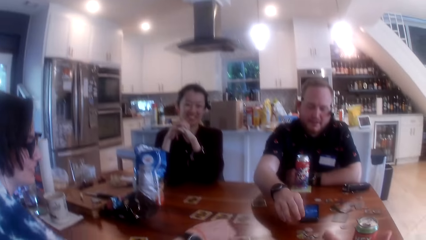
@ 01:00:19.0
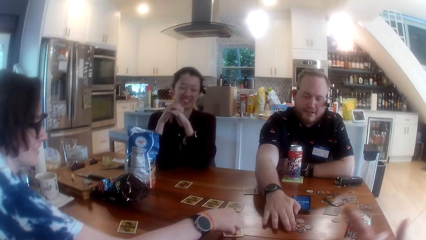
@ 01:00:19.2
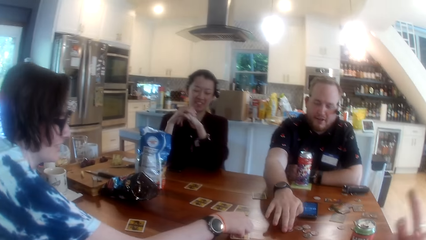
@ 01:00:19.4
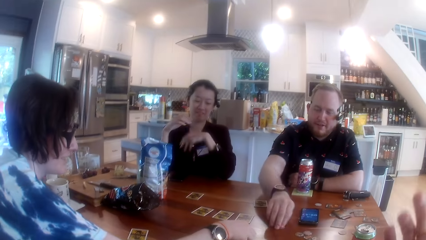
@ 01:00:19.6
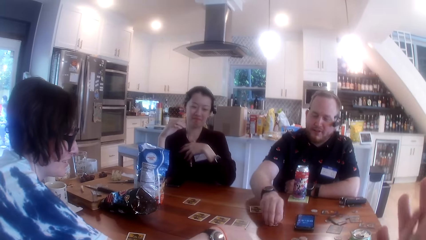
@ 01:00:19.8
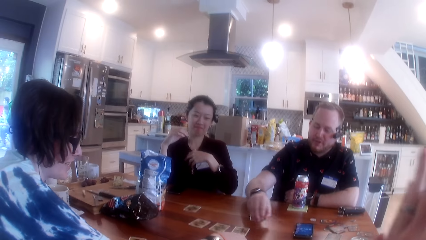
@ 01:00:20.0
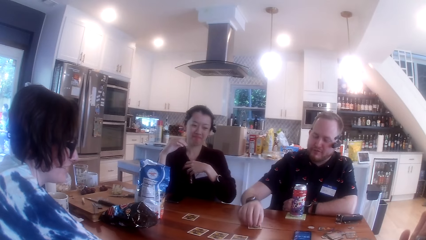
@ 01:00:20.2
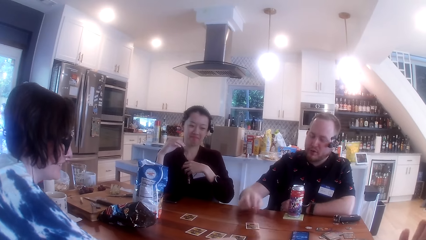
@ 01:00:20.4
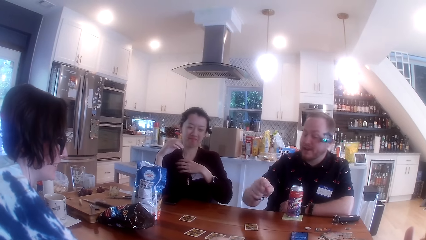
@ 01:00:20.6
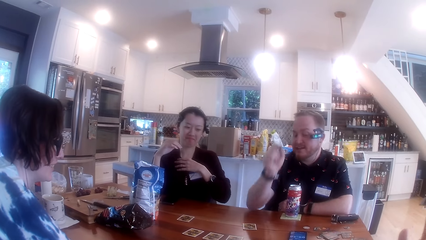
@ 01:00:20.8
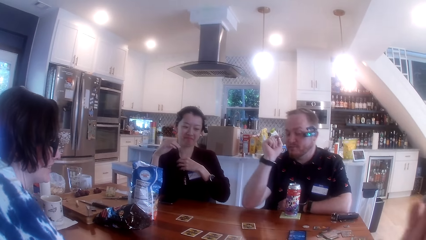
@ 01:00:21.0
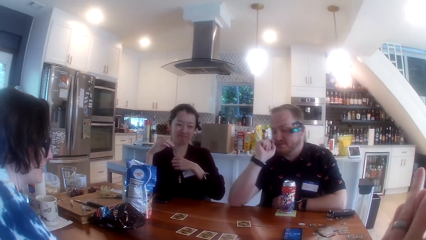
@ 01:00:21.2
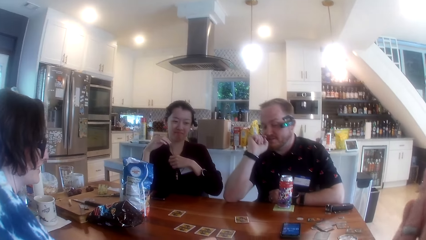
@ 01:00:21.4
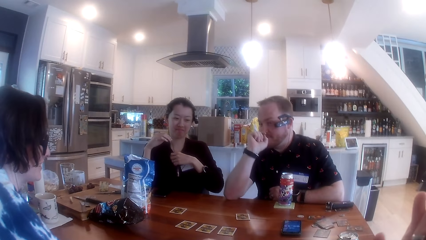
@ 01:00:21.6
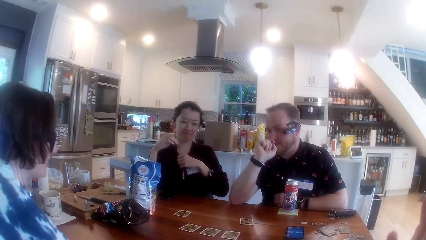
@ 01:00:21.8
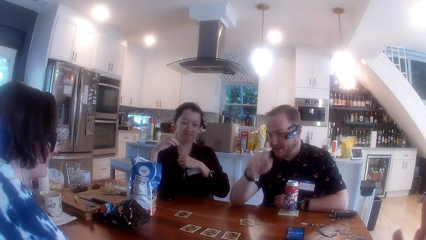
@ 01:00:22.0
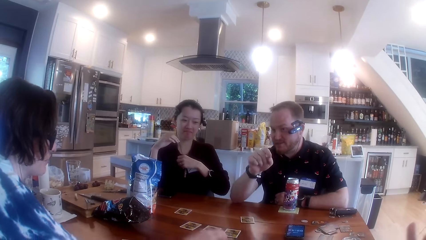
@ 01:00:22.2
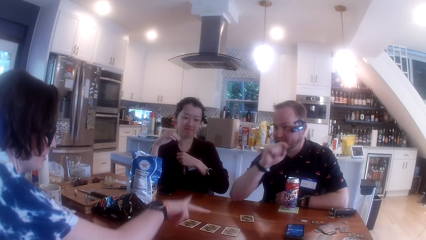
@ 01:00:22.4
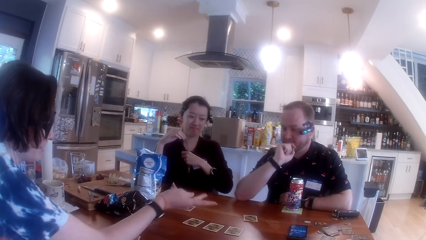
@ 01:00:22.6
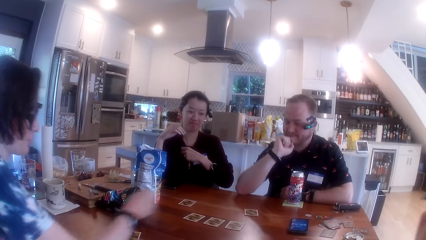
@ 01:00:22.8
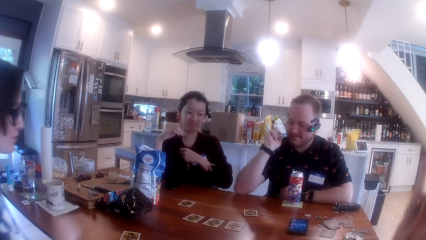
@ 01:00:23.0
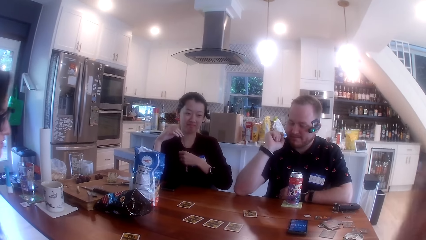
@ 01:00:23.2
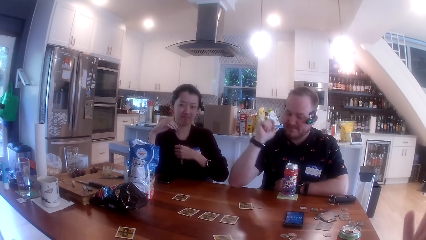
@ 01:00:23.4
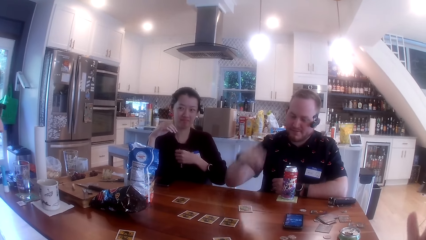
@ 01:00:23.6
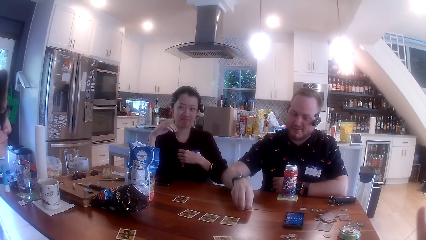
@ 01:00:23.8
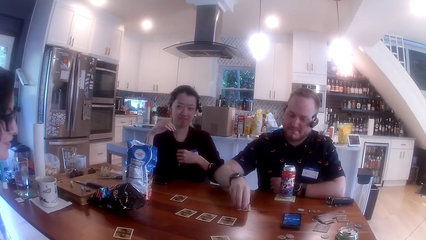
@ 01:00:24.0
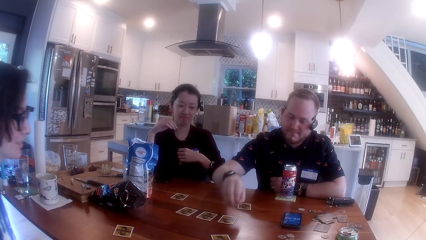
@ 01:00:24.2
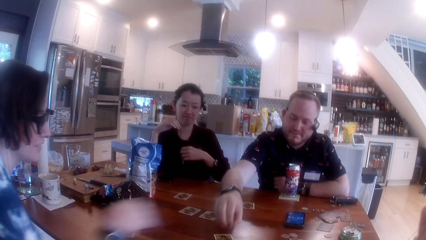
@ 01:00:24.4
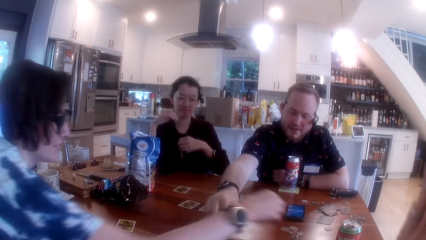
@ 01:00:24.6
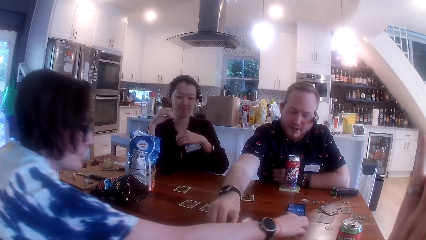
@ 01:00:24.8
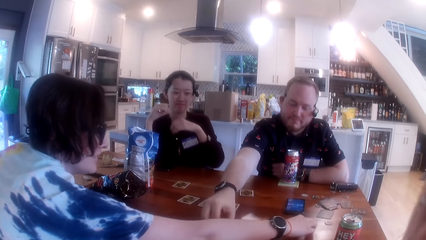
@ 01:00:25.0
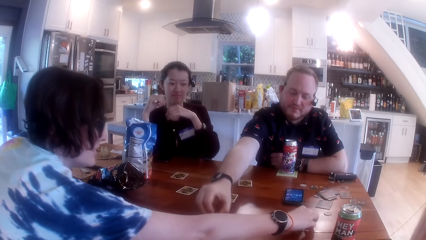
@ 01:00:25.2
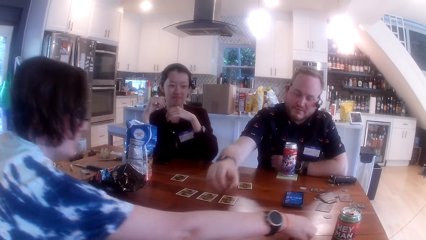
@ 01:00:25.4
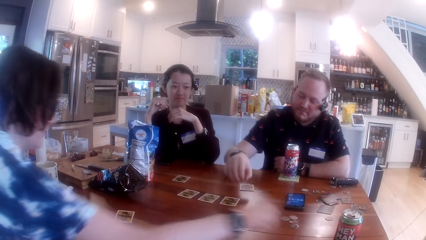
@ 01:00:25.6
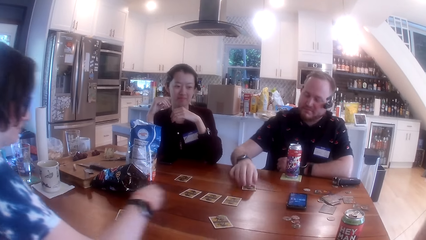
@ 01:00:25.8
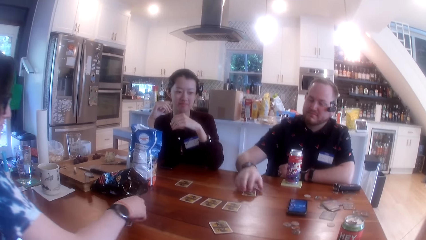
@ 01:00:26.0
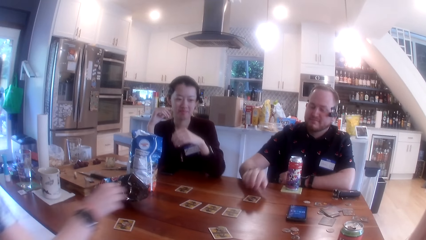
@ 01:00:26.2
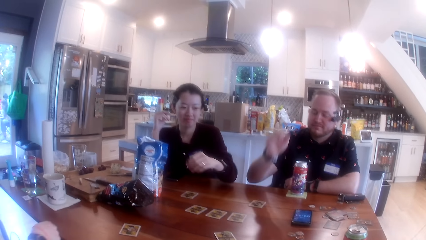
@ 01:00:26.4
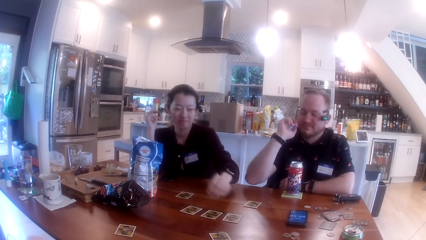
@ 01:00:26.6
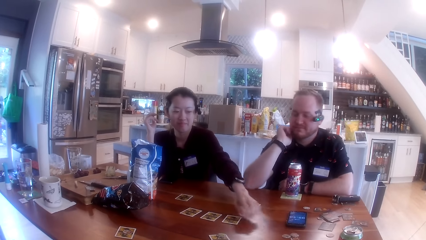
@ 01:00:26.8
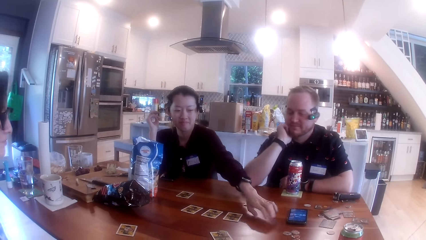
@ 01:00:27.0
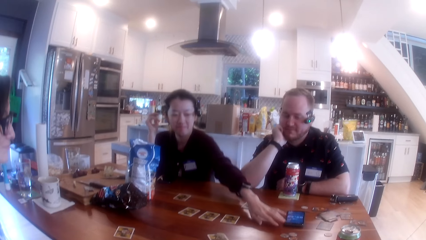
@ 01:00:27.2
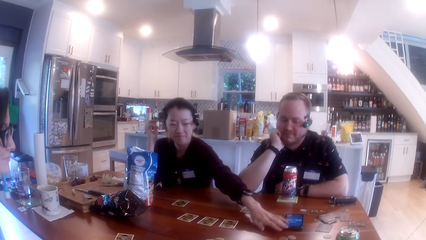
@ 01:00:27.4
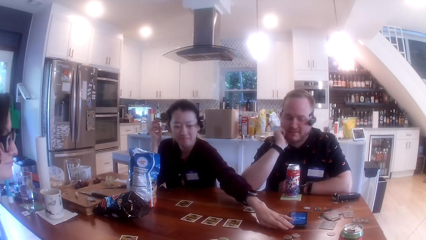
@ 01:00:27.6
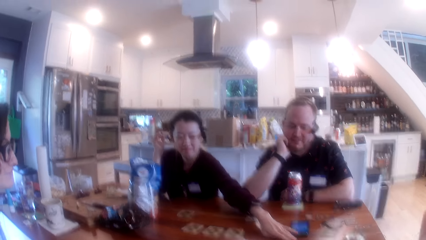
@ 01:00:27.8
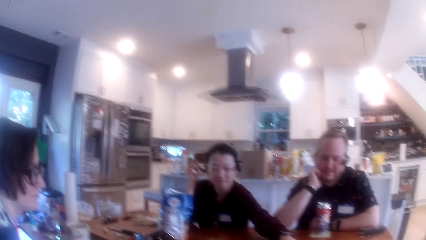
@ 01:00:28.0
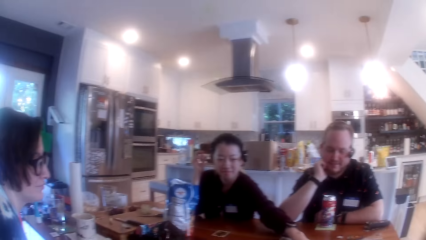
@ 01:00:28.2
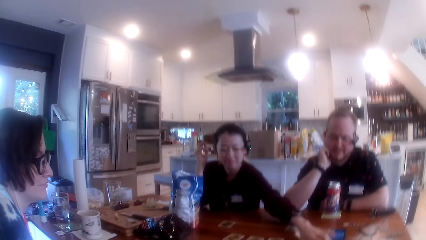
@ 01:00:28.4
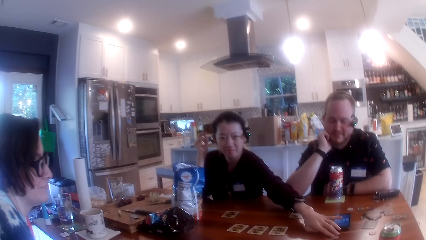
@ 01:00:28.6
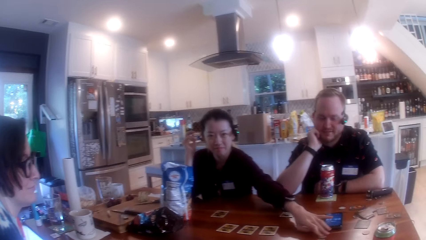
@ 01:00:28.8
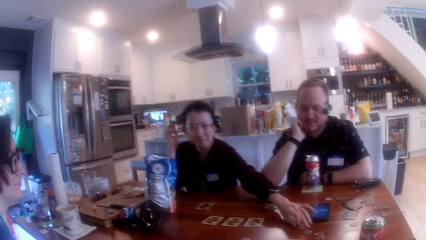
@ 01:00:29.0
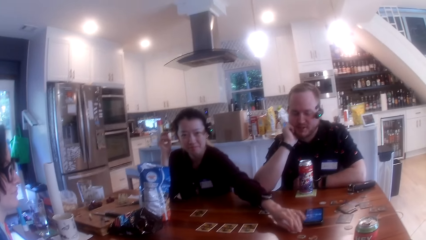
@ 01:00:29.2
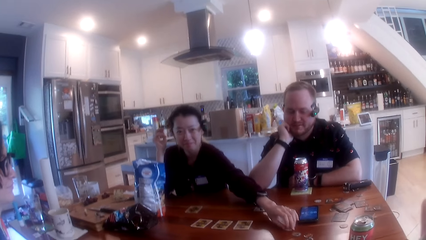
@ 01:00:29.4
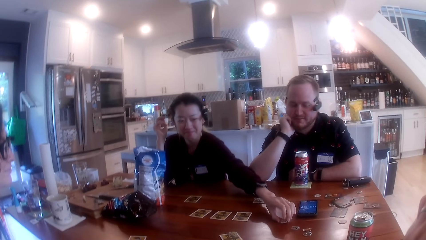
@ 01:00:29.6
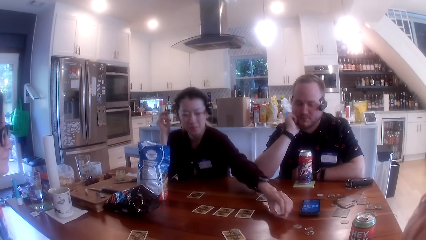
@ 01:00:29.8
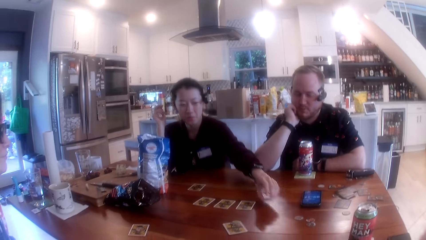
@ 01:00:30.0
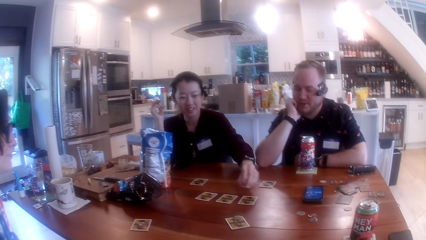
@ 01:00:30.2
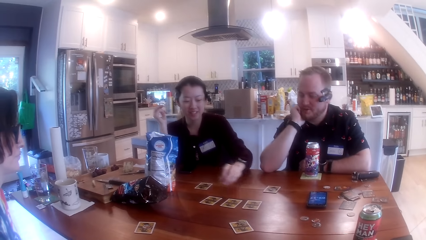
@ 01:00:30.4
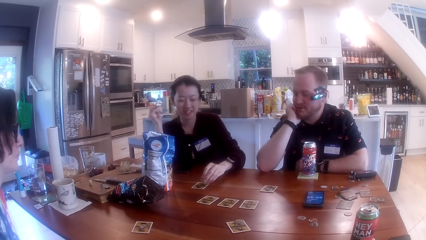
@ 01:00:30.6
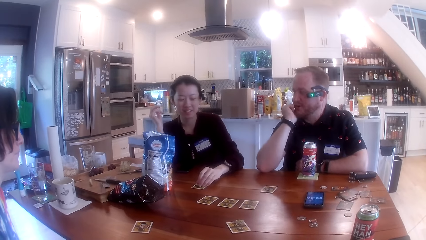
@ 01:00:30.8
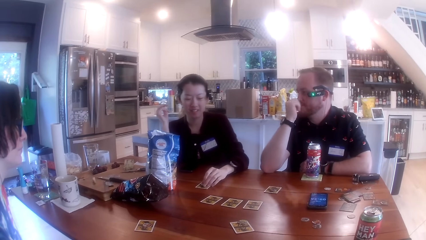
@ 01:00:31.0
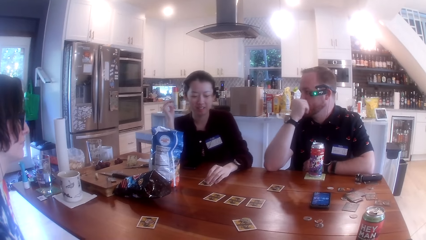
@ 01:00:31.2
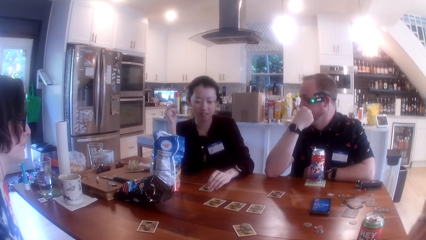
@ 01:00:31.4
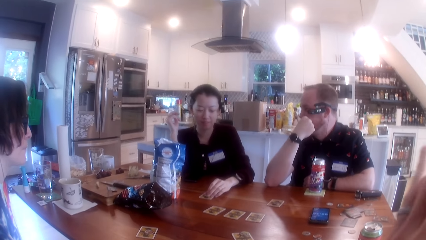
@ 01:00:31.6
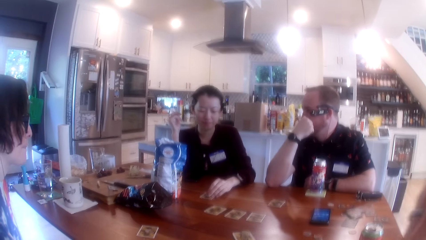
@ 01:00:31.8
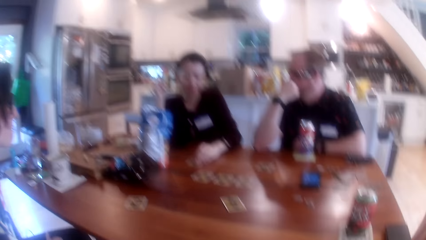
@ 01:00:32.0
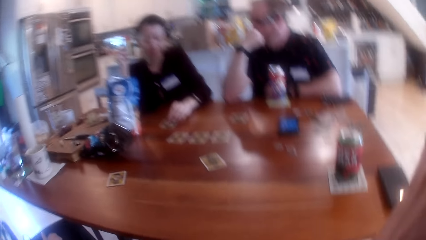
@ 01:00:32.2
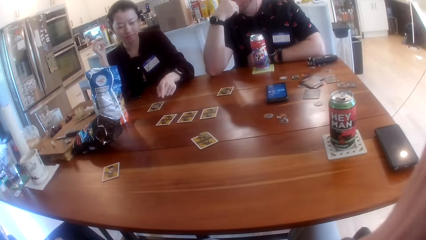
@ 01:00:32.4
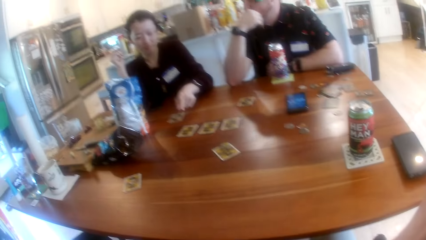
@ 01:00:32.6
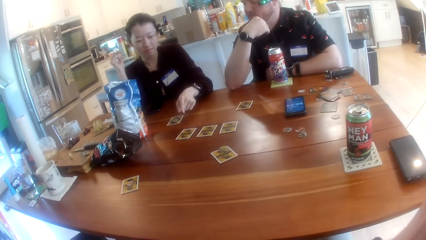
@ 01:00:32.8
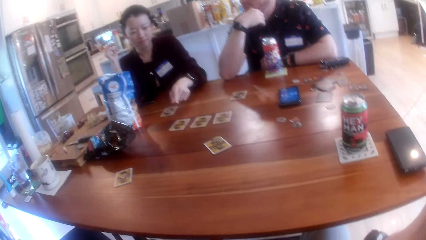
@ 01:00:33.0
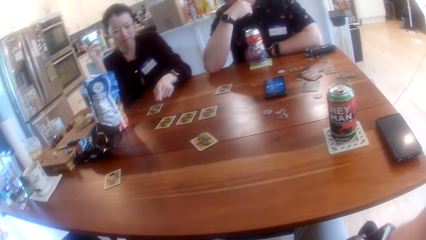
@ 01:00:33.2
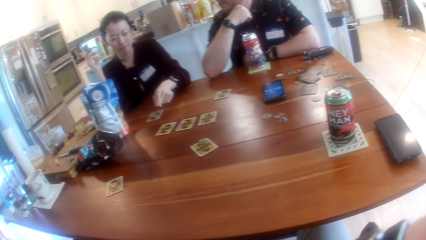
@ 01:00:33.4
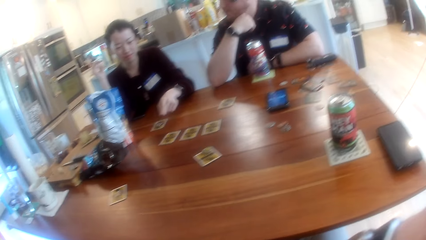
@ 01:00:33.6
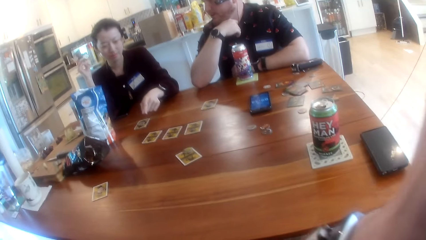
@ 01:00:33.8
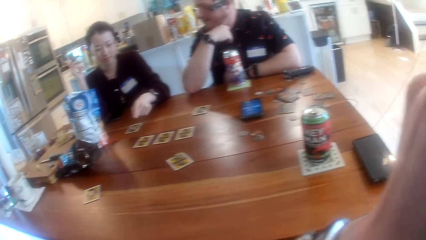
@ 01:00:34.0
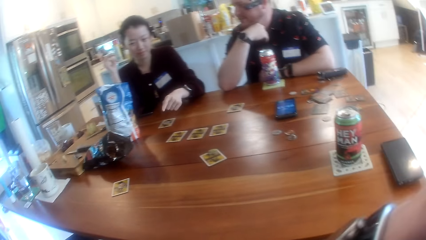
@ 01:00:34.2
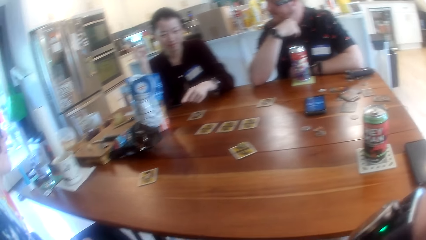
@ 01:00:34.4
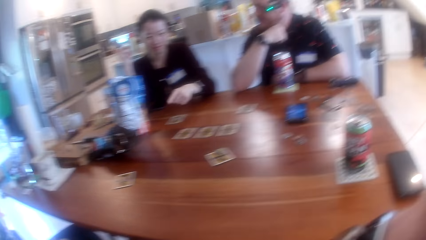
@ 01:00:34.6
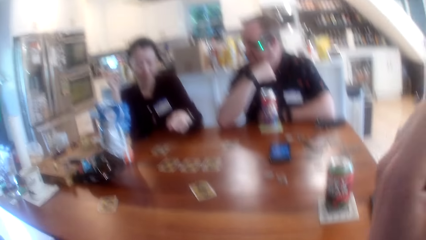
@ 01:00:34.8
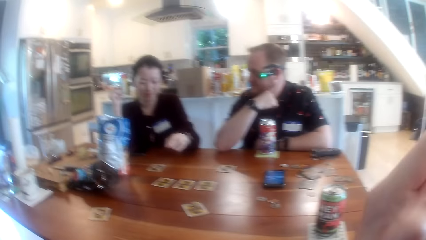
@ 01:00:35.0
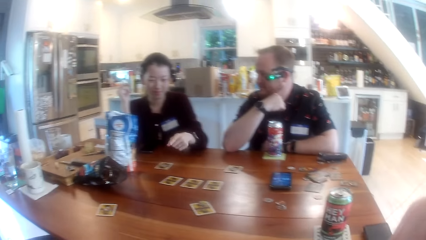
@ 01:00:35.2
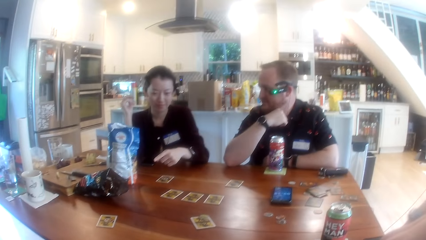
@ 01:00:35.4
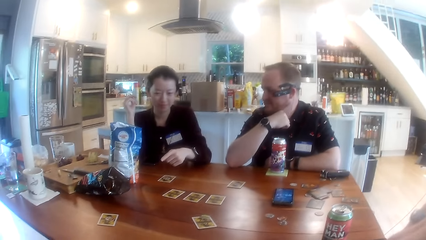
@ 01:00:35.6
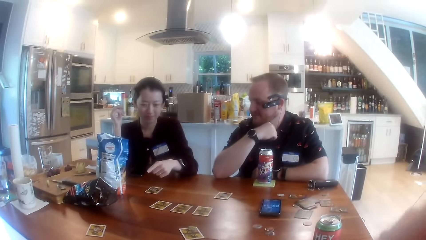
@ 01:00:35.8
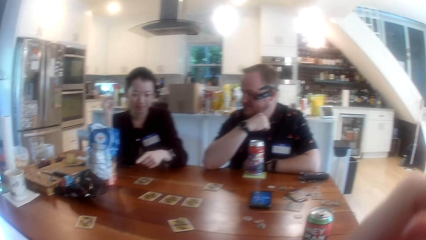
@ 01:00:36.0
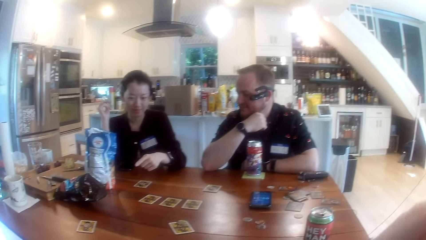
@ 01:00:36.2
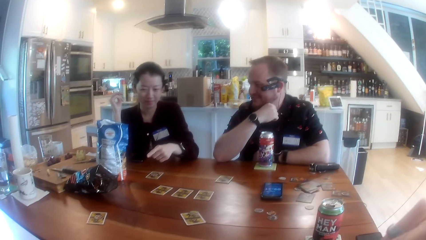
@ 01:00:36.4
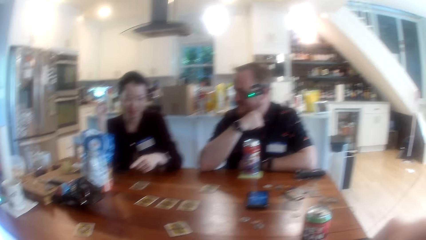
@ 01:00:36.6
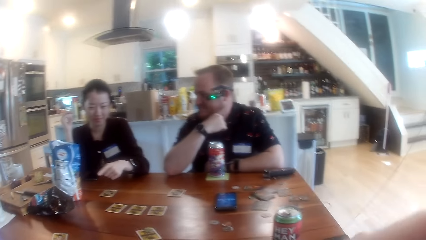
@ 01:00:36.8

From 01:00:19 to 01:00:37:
The man drags the paper on the table with his right hand. The man picks a paper from the table with his right hand and drops the paper on the table with his right hand. The woman picks a paper on the table with her right hand and drops the paper on the table with her right hand. Another woman picks a paper from the table with her left hand and drops the paper on the table with her left hand.
